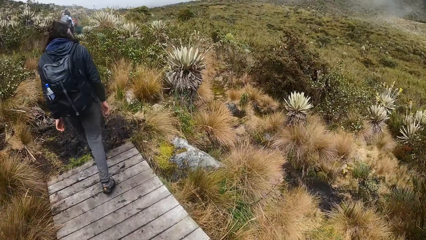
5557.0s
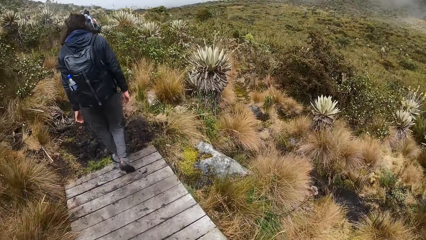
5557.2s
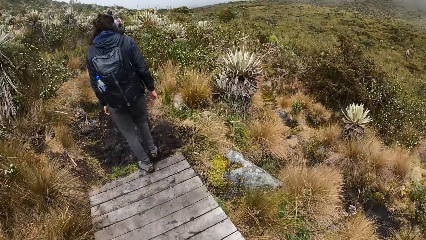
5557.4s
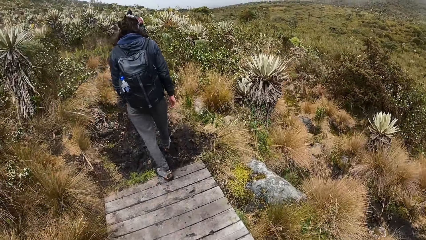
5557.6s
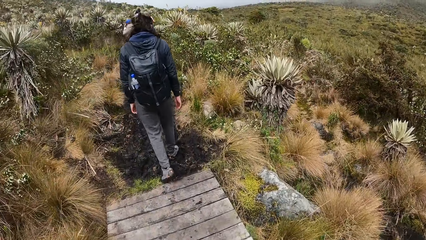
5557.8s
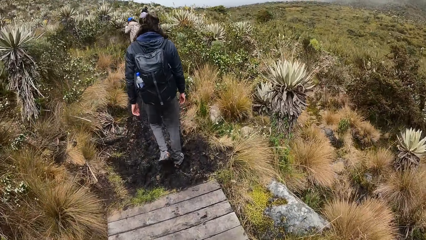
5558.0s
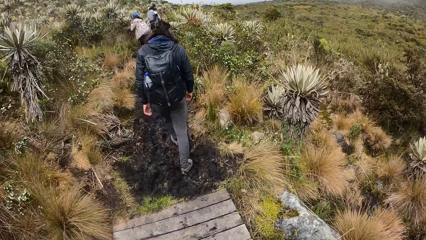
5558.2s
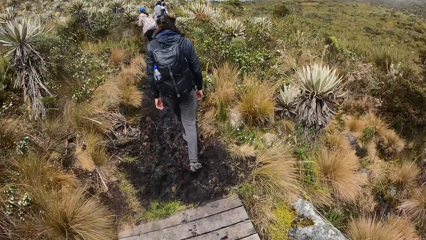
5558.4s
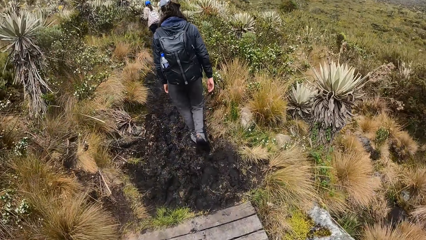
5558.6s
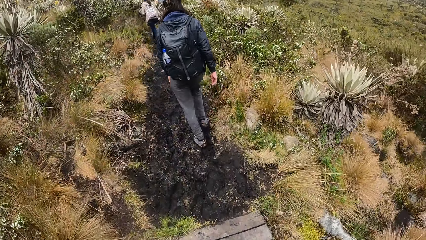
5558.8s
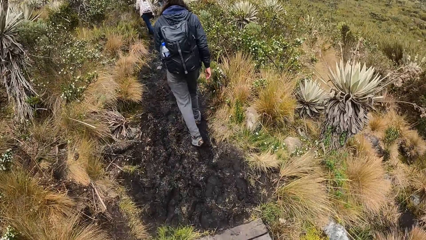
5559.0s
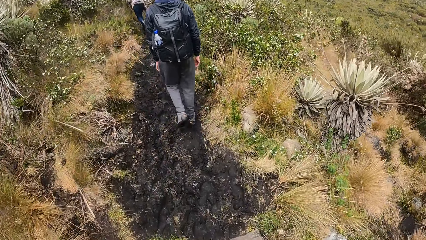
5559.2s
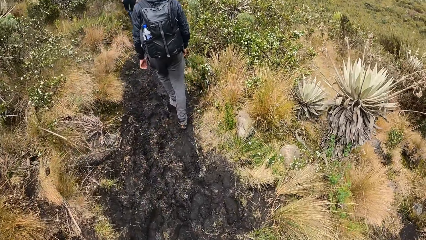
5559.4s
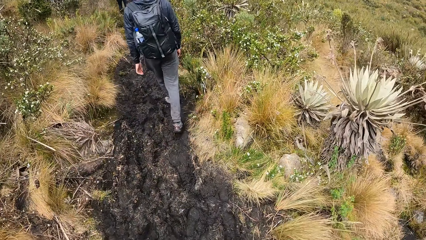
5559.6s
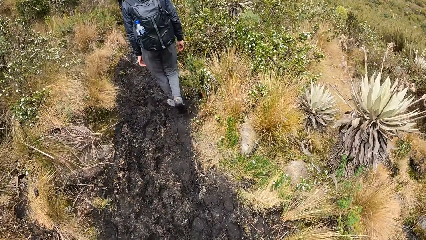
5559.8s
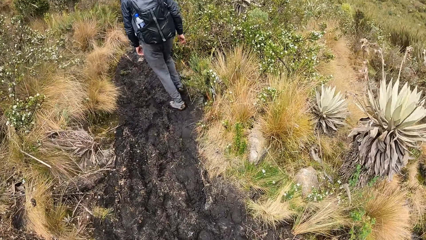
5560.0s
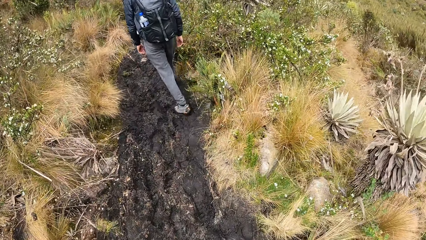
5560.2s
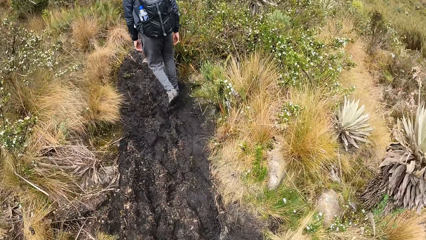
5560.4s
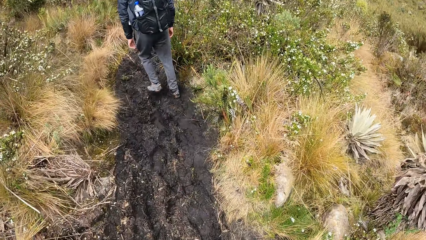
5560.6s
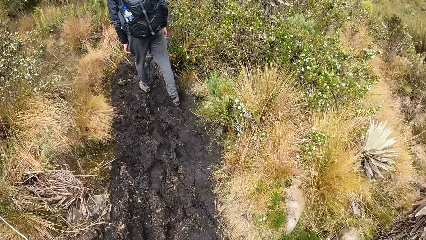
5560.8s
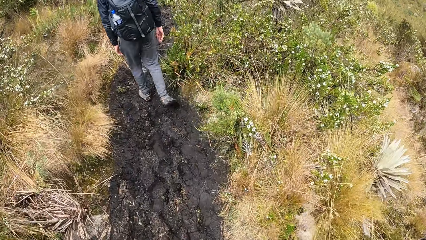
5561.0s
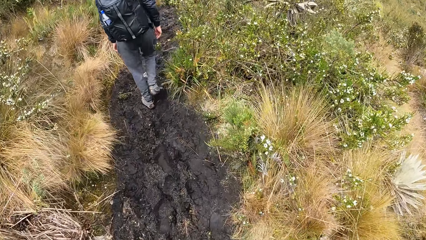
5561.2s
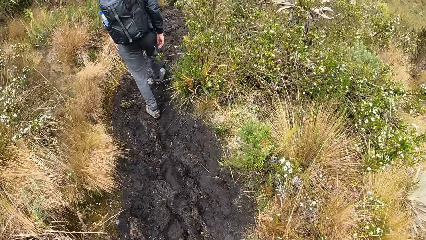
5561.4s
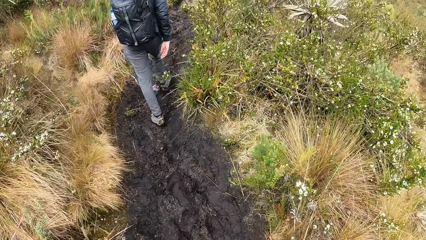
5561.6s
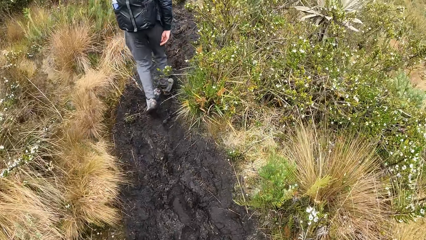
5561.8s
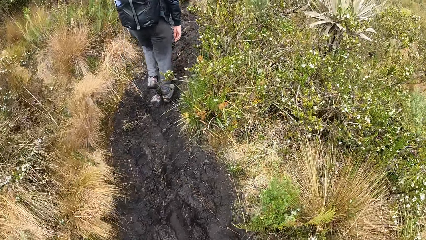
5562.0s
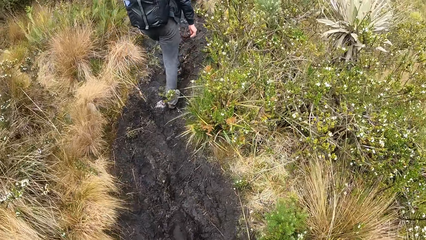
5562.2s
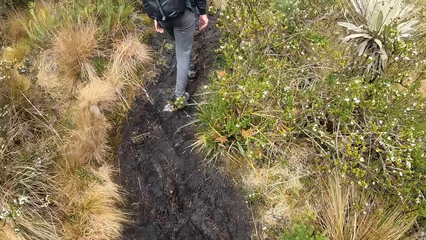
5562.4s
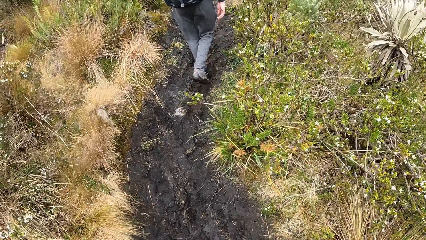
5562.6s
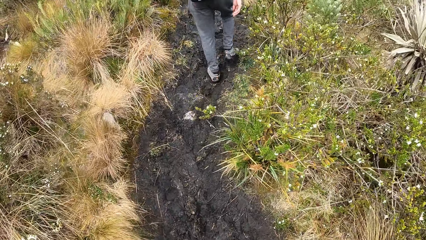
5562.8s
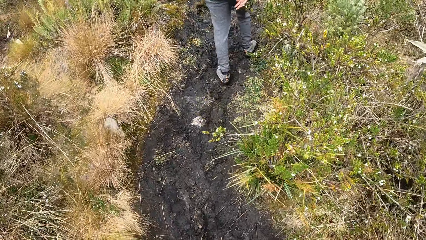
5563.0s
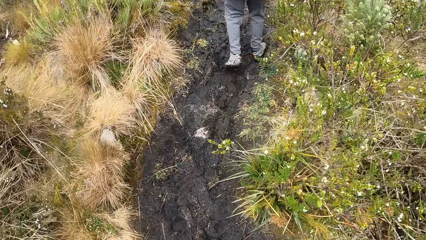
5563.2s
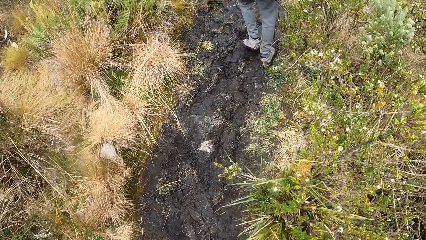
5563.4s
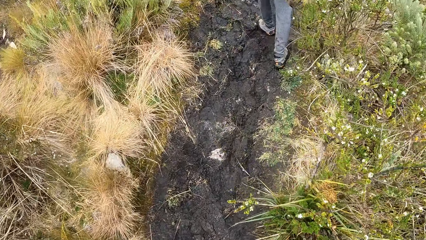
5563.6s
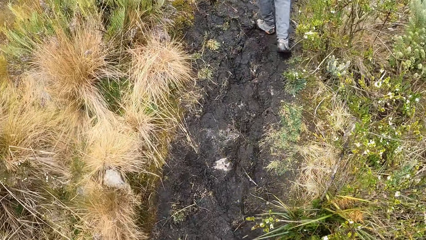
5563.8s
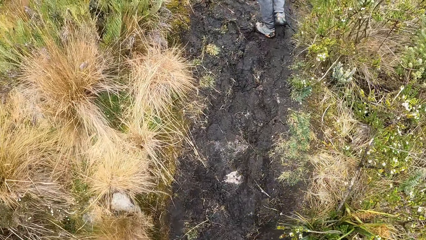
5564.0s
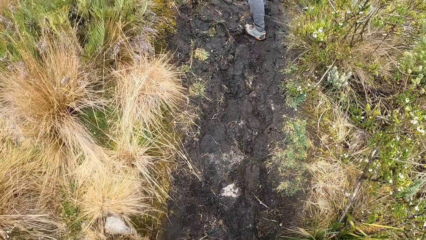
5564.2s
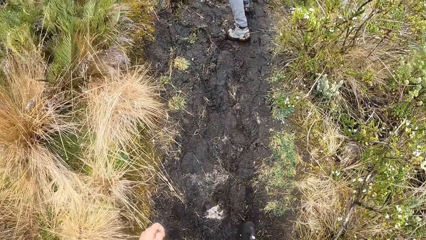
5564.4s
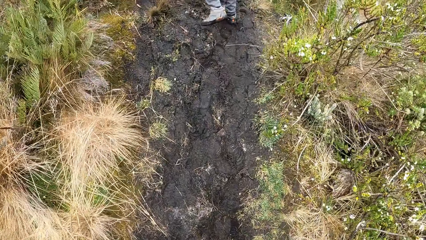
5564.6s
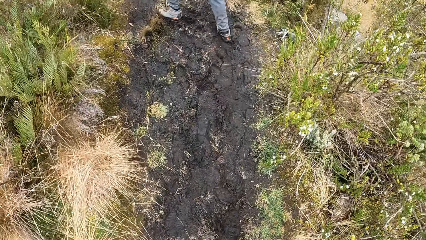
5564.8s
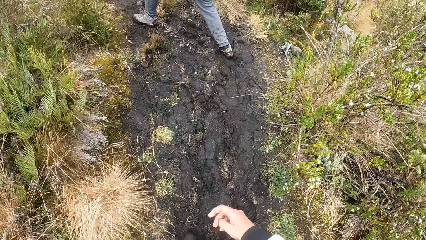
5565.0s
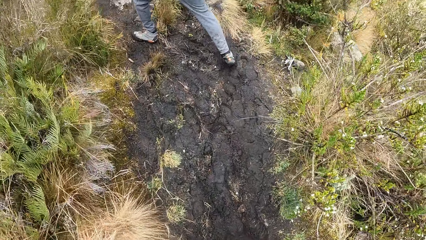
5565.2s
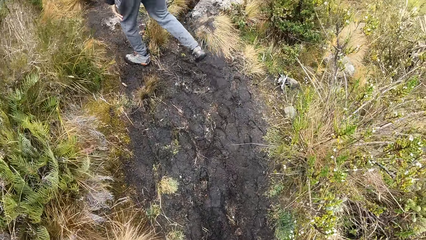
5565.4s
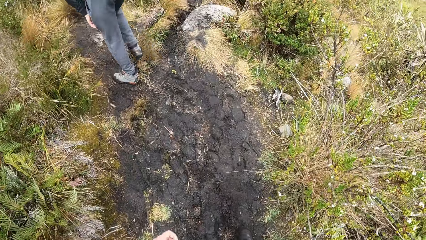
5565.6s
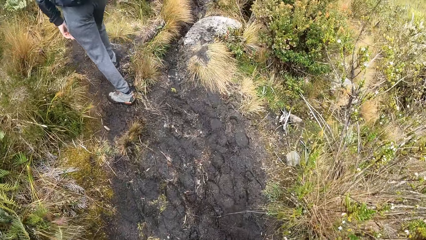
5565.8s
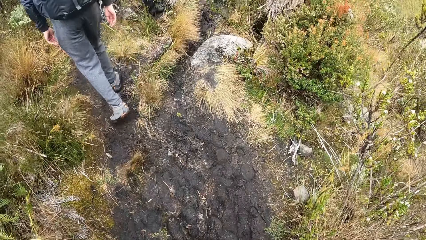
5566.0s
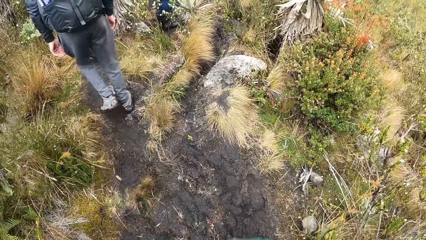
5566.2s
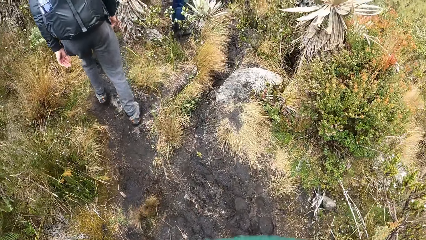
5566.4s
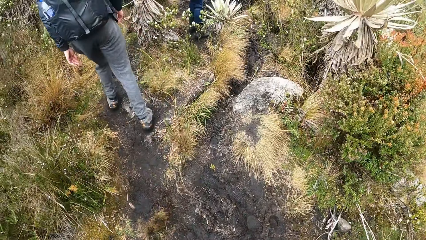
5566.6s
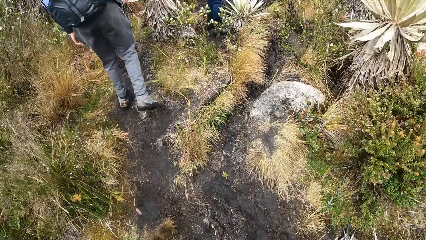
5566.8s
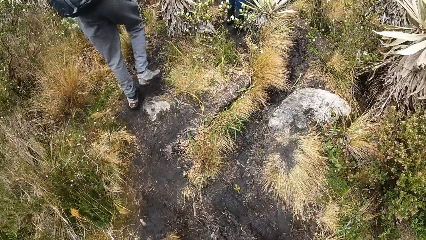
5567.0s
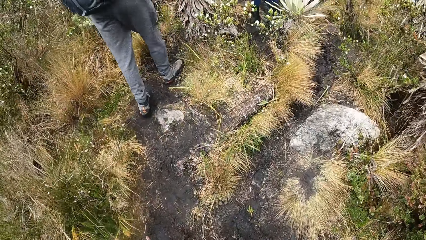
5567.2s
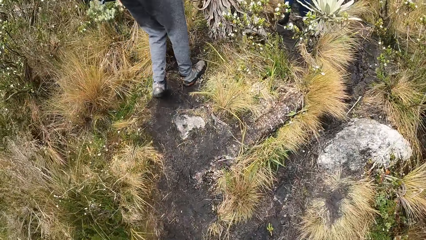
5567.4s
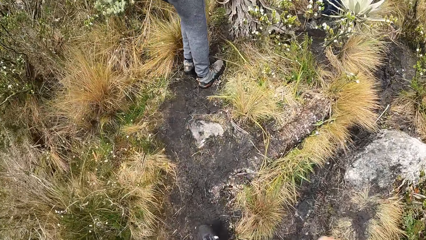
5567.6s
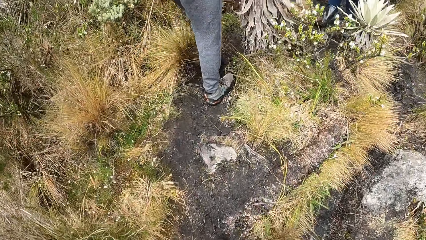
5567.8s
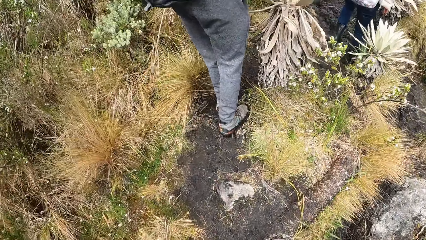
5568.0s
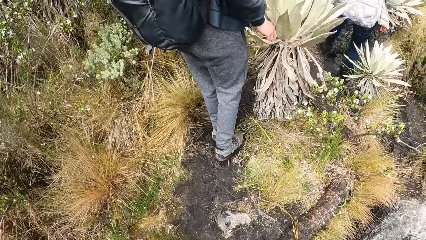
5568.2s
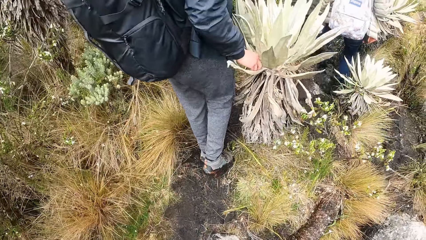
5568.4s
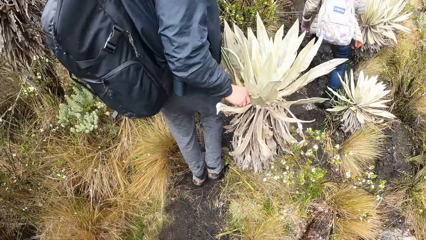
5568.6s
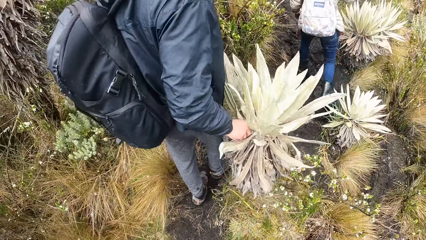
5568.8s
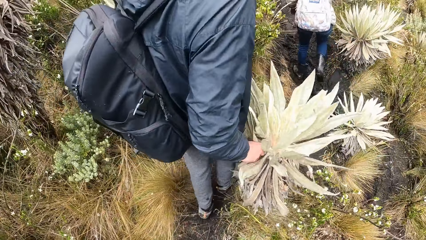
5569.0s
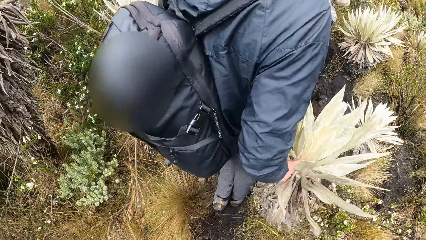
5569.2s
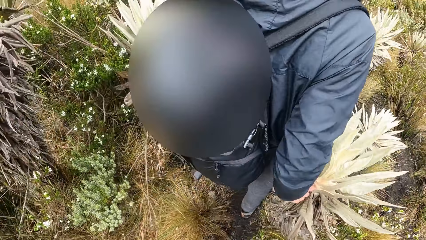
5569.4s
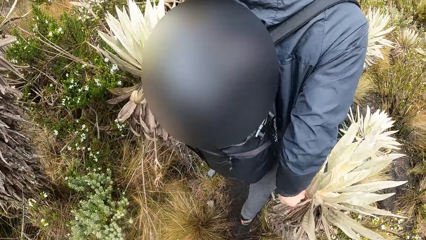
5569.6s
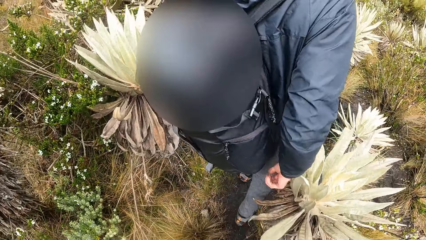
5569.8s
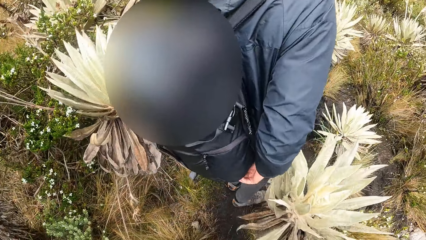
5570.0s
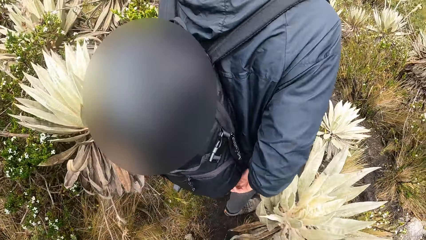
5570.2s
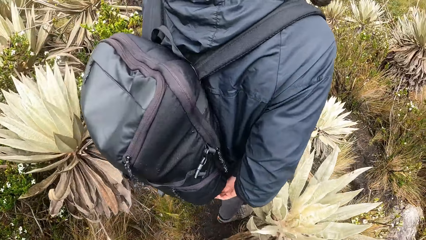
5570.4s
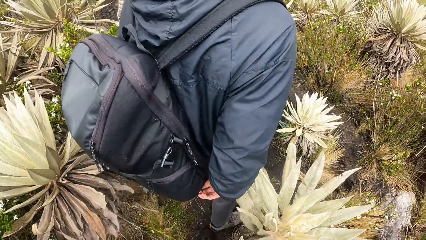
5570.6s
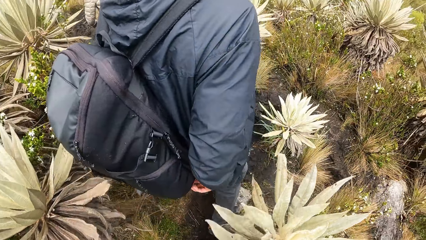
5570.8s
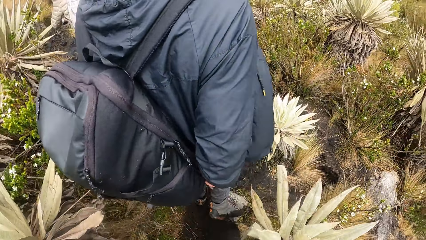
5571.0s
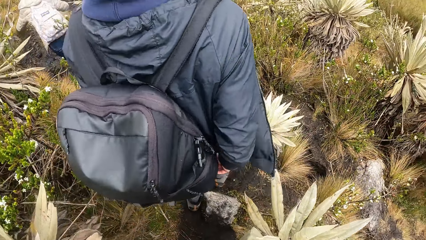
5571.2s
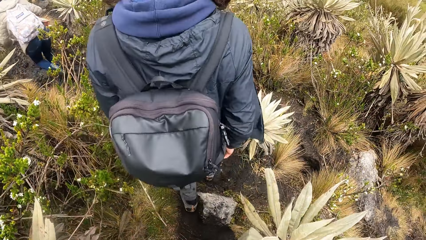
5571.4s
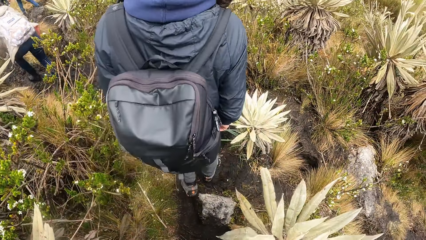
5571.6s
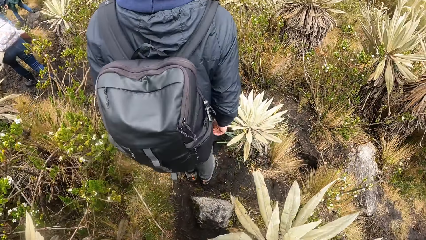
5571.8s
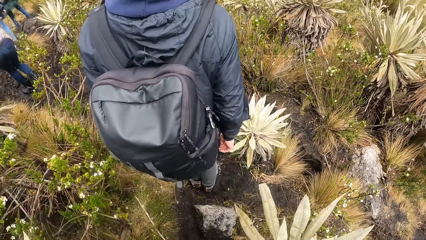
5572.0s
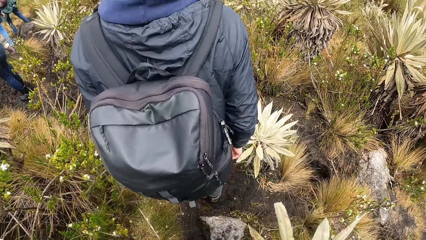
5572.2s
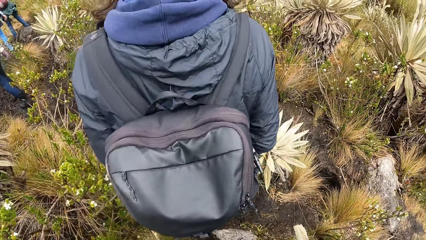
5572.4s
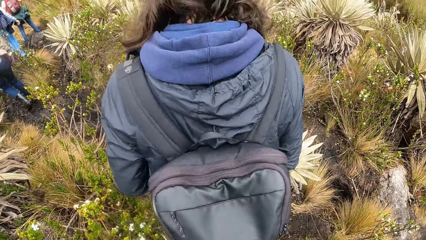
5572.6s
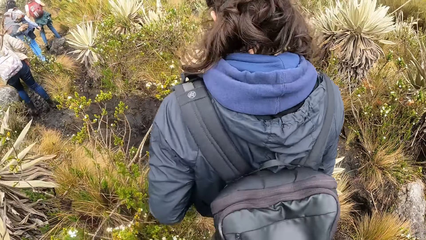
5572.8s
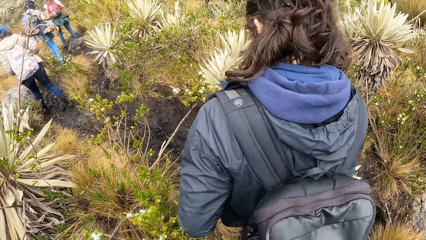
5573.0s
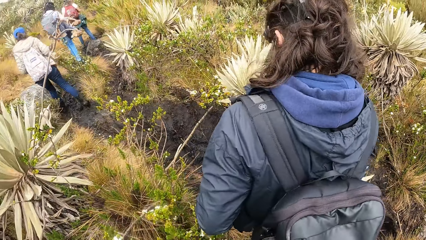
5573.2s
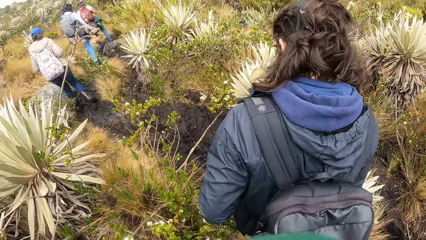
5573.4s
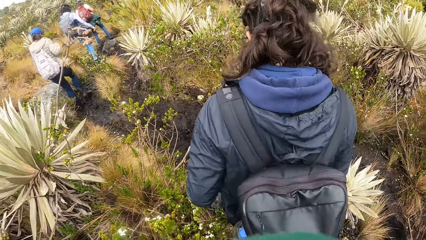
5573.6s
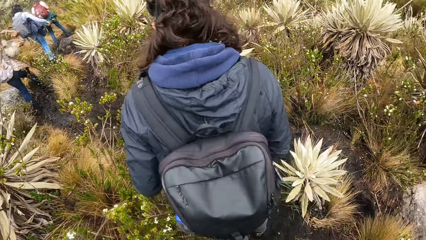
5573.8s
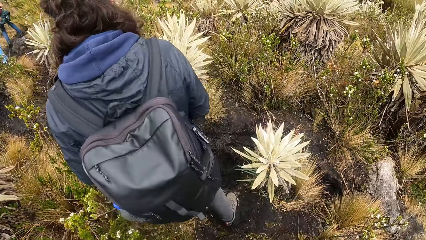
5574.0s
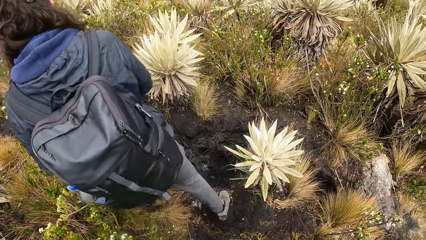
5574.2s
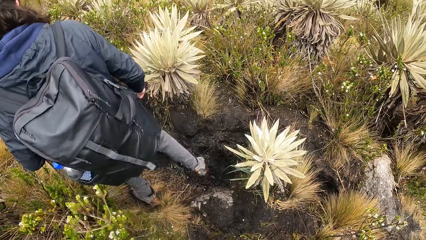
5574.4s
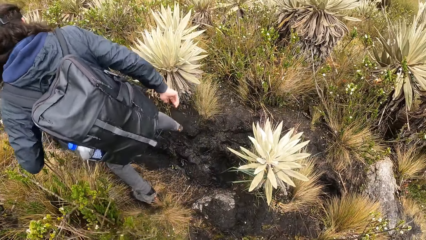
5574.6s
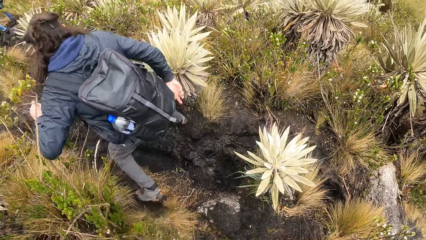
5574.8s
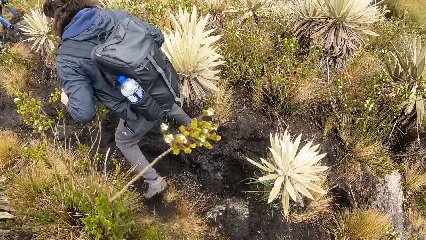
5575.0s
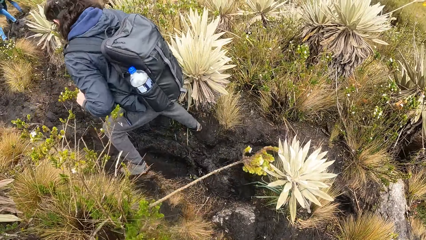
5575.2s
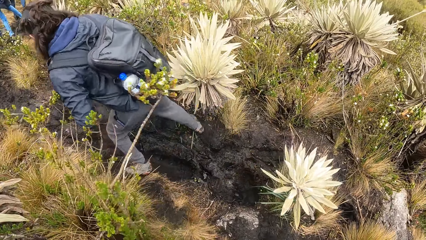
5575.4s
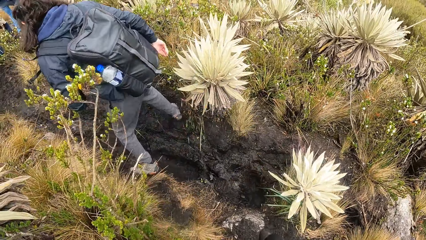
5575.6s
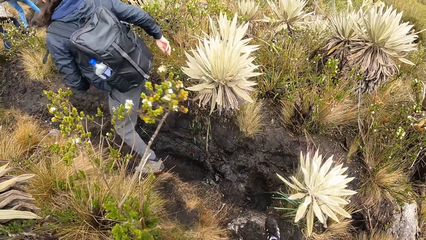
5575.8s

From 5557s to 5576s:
A man holds an agave plant. The man touches a plant with his right hand. The camera wearer walks behind the man. A woman walks in front of another woman. The other woman walks behind the first woman. A third woman walks in front of the man.
